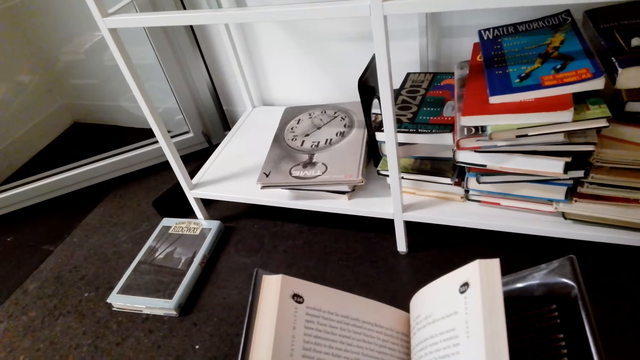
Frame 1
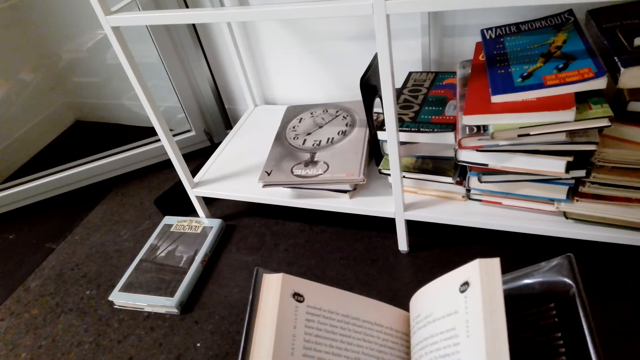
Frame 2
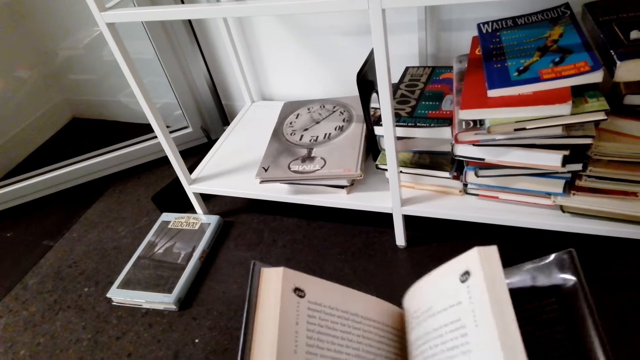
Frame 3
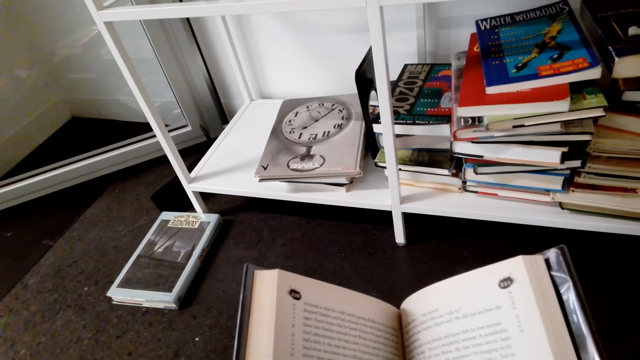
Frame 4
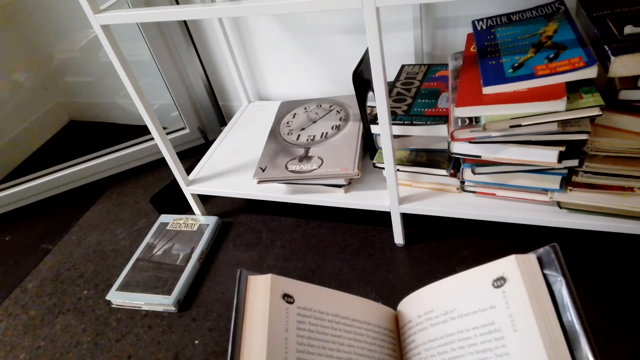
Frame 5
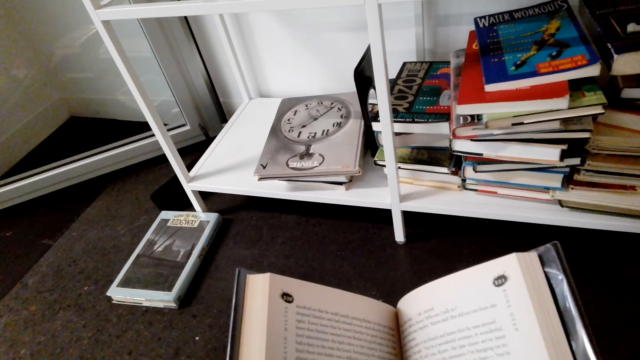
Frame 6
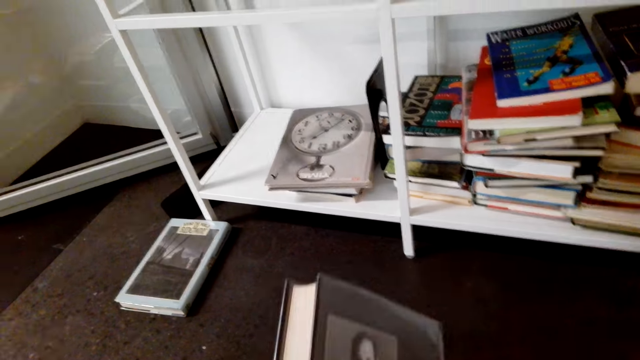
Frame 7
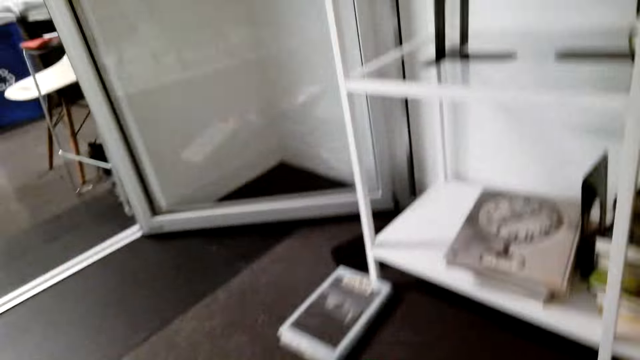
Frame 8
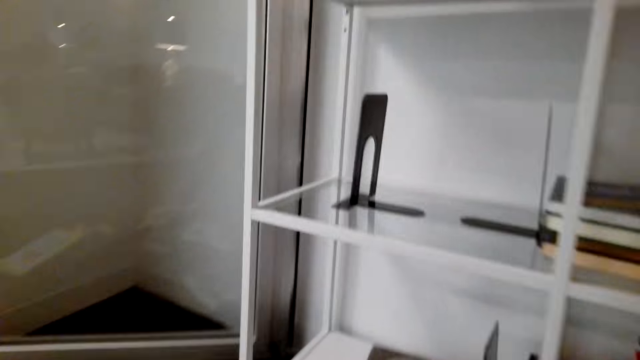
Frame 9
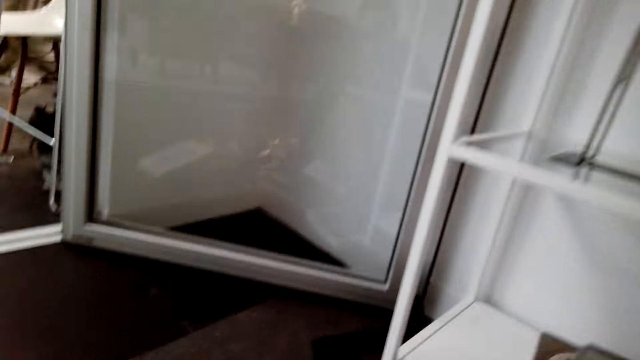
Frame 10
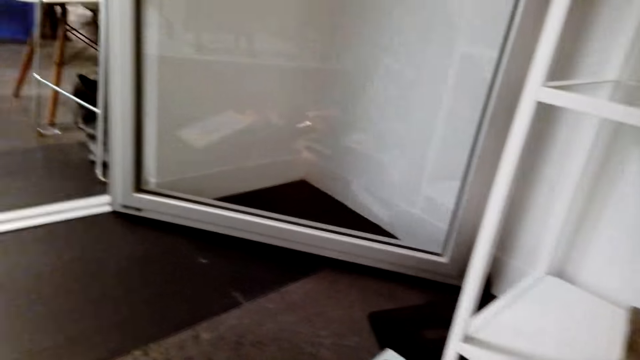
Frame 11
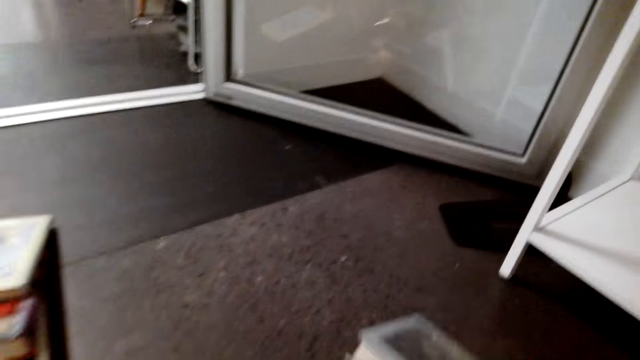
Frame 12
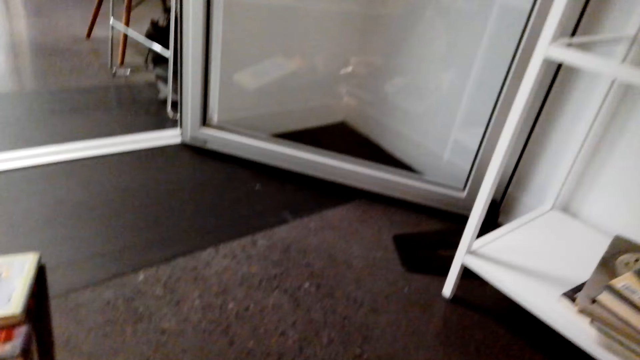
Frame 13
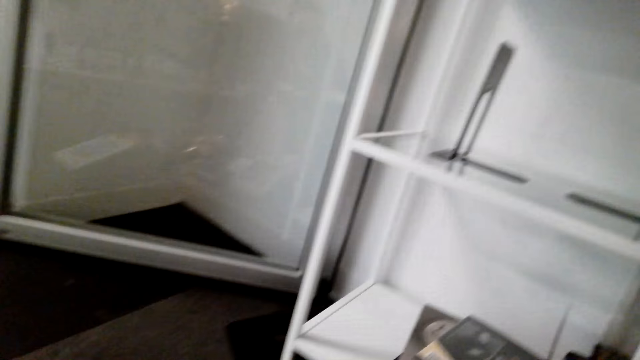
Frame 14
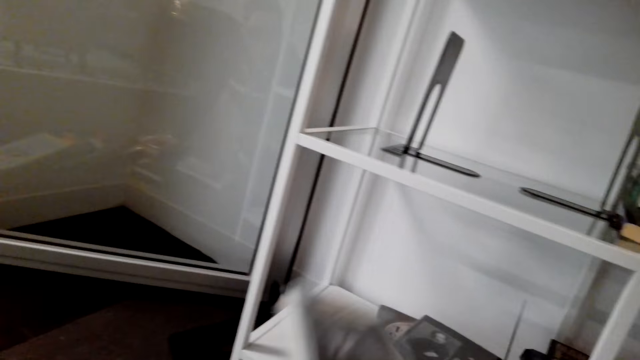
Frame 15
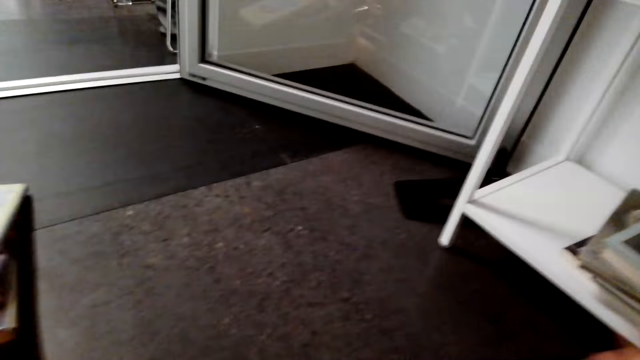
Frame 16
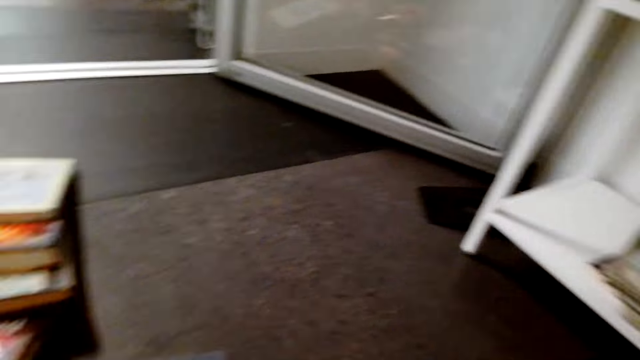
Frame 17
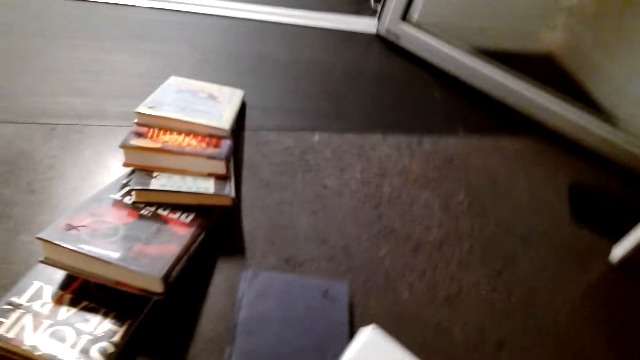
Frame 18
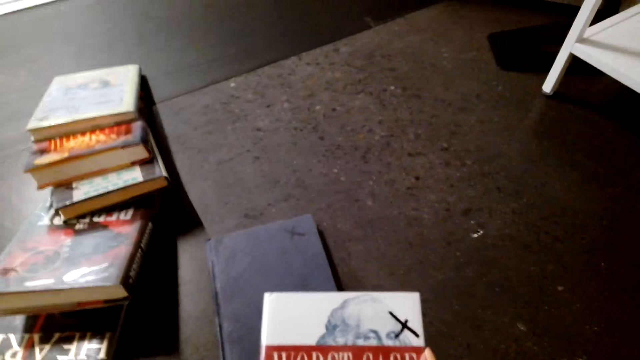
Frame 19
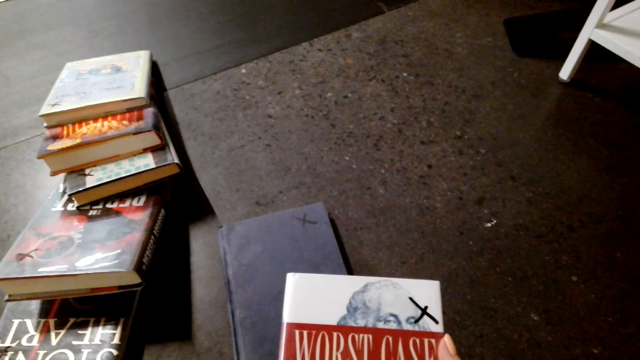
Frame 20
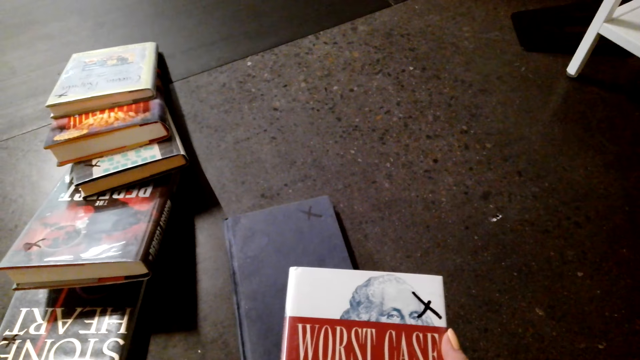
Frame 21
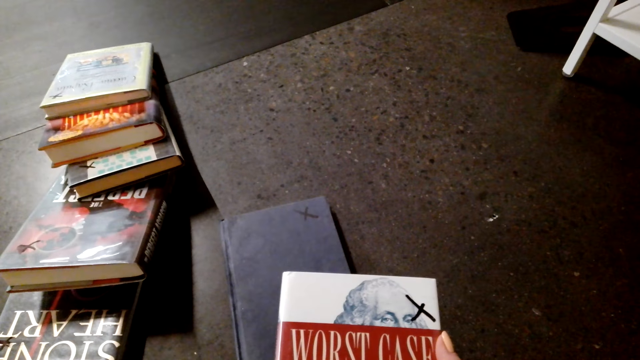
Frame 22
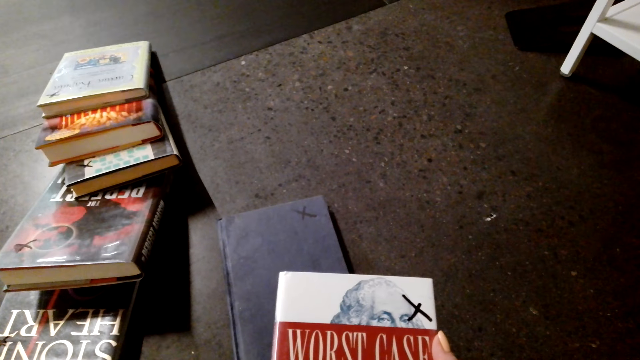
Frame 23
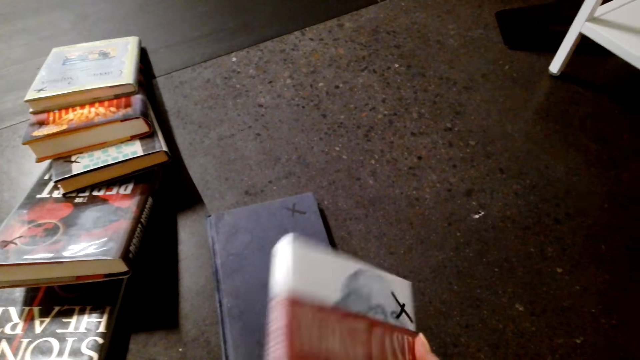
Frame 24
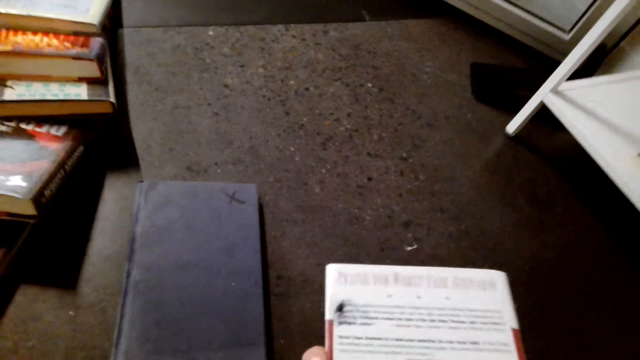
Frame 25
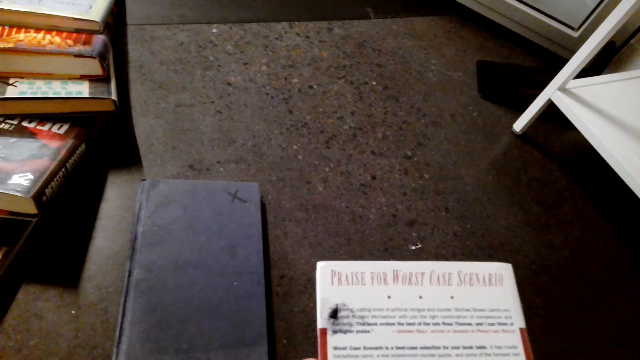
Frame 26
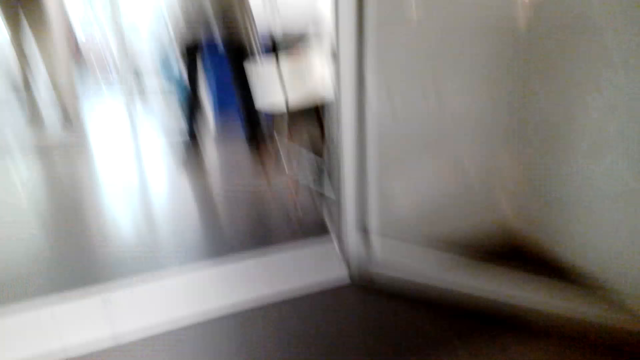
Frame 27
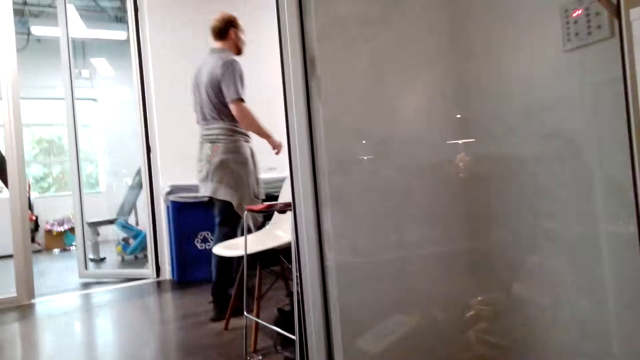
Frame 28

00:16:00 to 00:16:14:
The camera wearer turns the book pages. She closes the book. She stands on the floor. She picks up the story book on the floor. She puts the story book in the bookshelf. She holds the story book with her hands. She turns the book. A man walks on the floor.

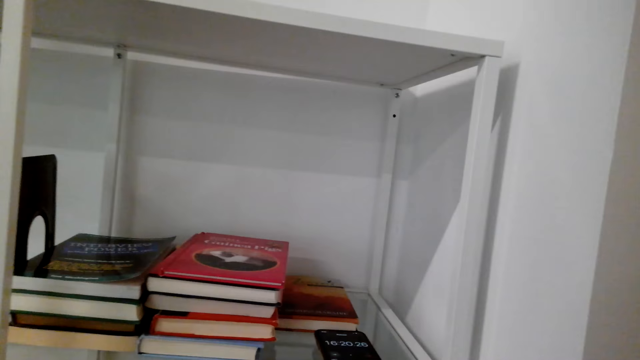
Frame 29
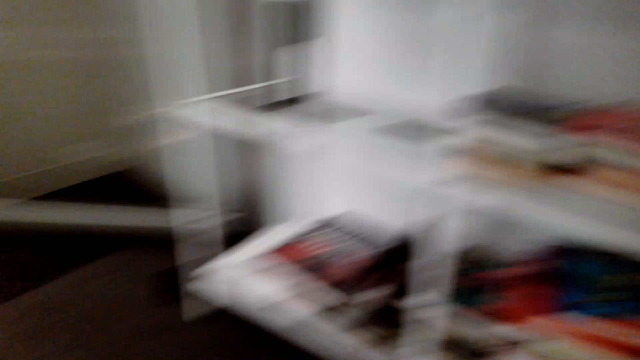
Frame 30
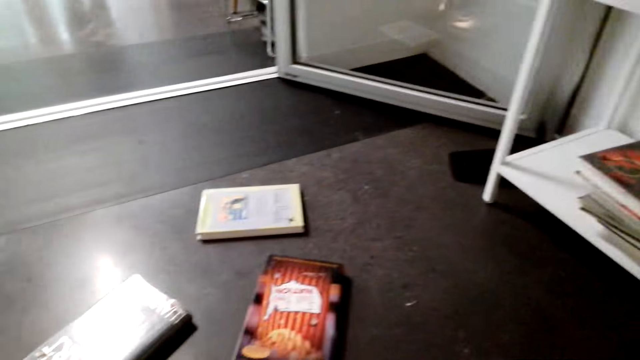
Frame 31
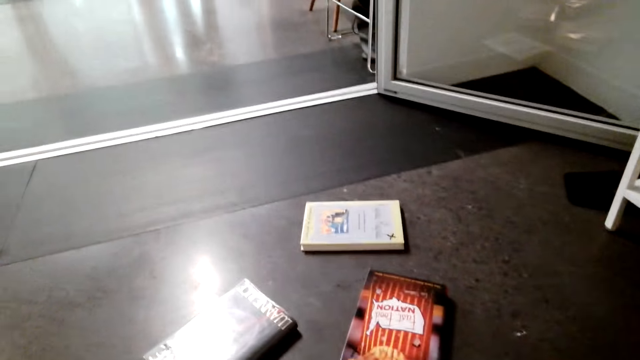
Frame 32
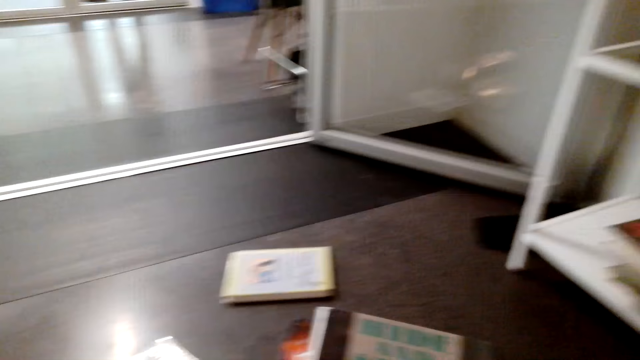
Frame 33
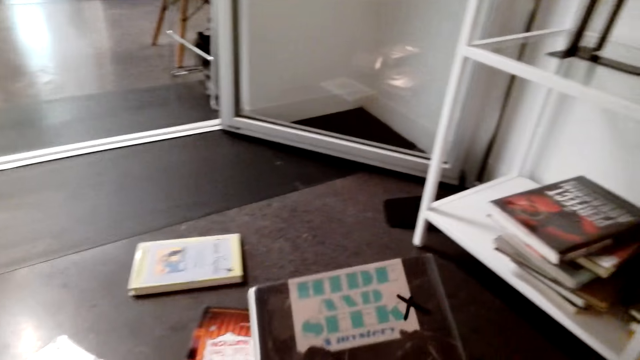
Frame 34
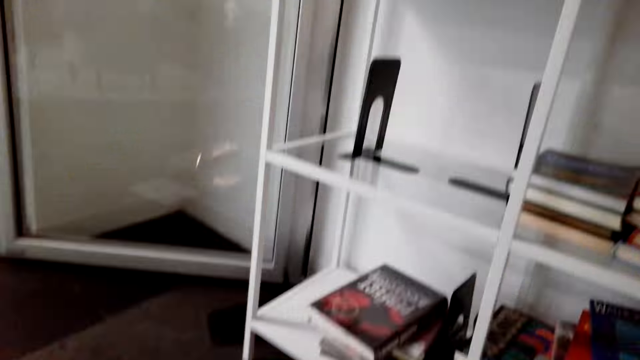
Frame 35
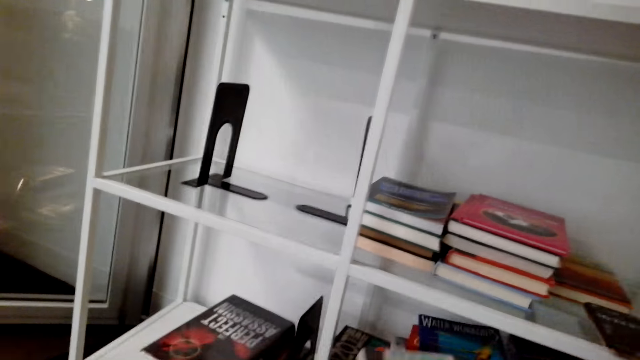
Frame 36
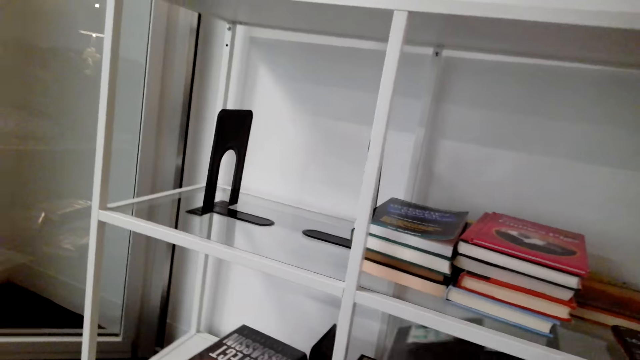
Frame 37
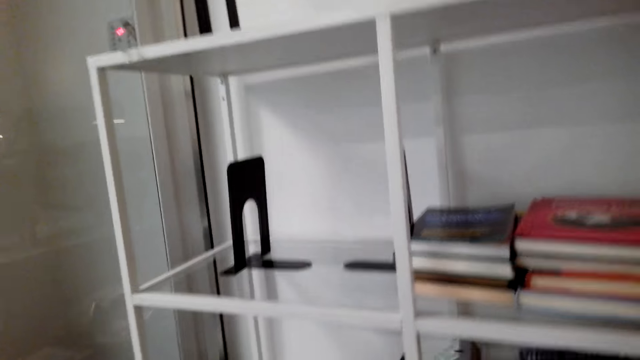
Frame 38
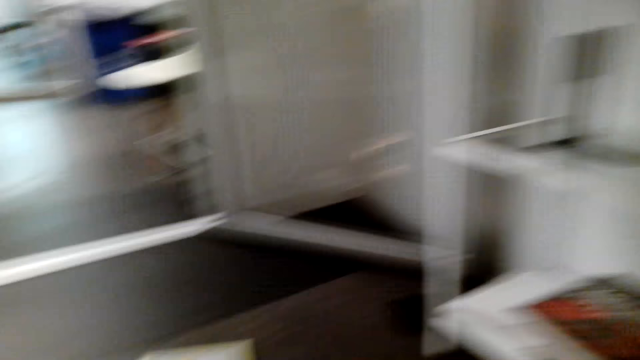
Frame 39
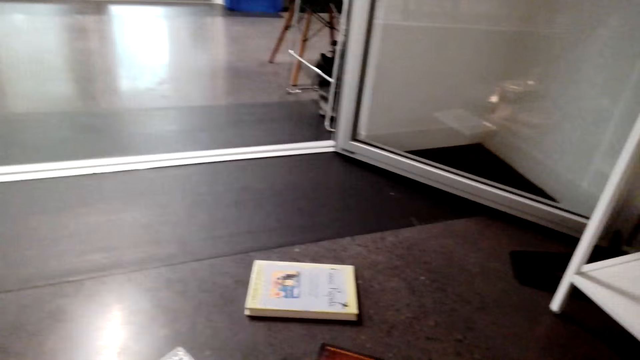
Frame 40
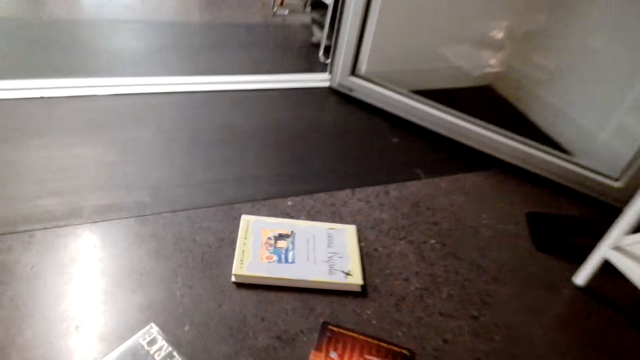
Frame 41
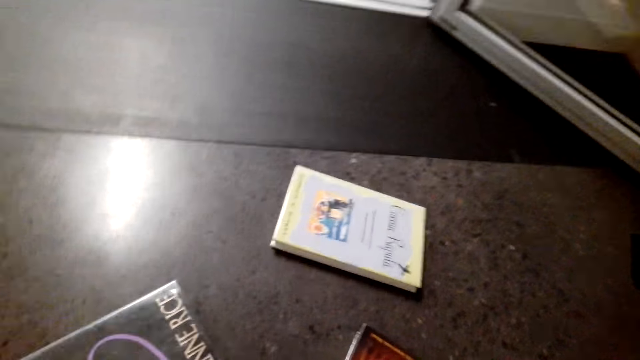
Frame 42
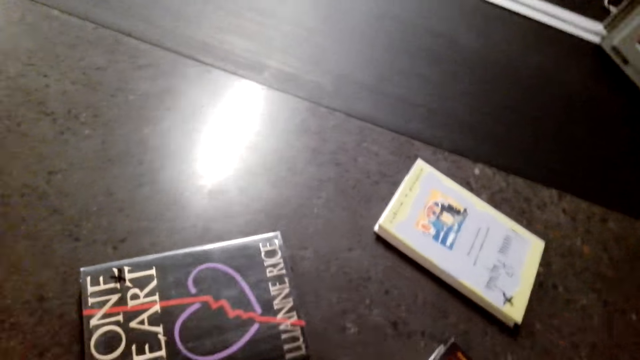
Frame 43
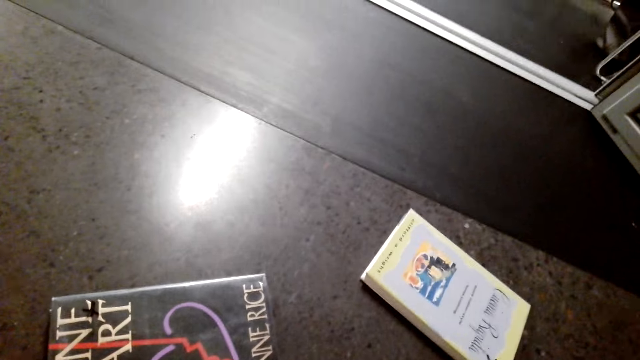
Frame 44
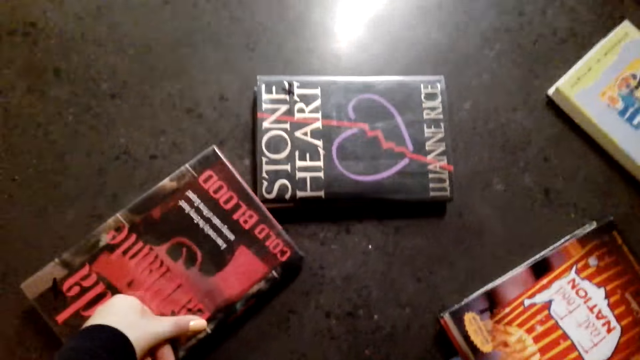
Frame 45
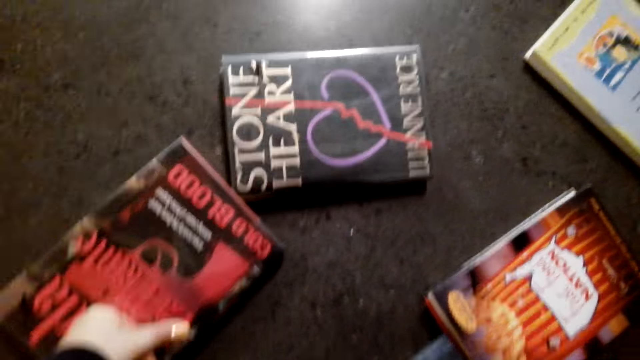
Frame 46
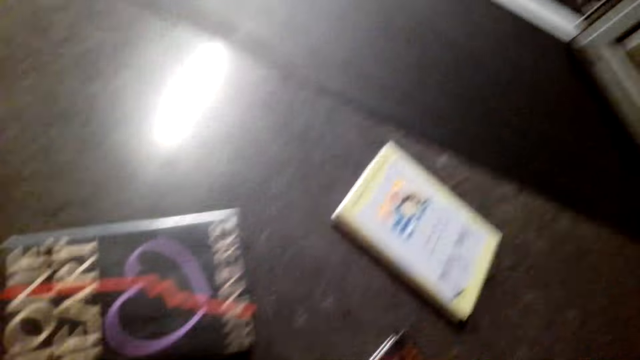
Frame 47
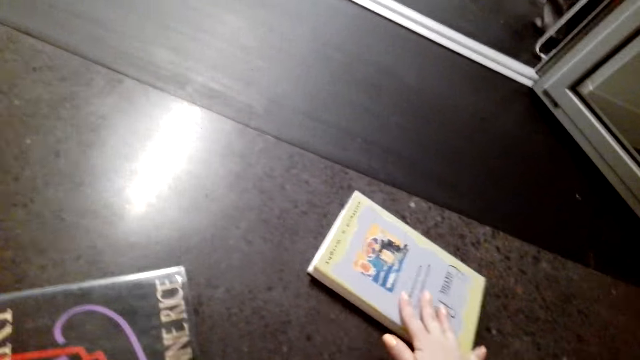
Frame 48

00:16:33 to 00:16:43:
The camera wearer holds a story book with her hands. She takes the book. She puts the story book in the bookshelf. She puts her left hand on the story book on the floor. She picks up the story book on the floor.
